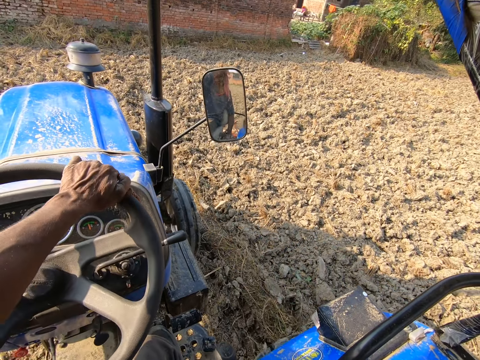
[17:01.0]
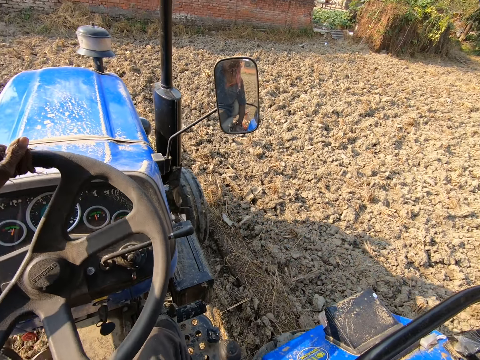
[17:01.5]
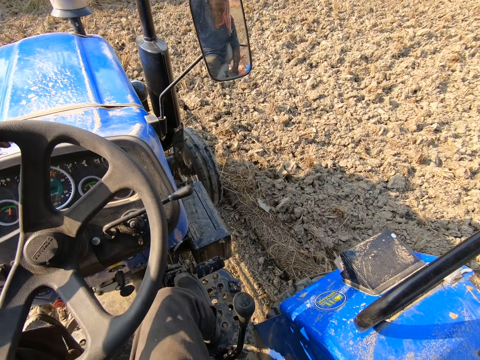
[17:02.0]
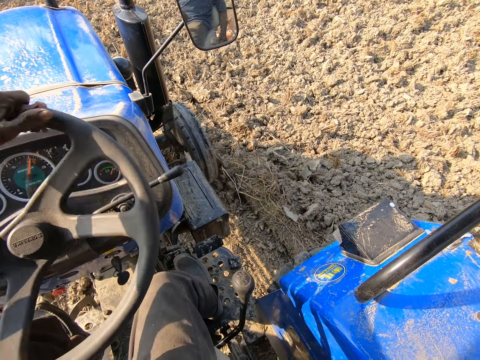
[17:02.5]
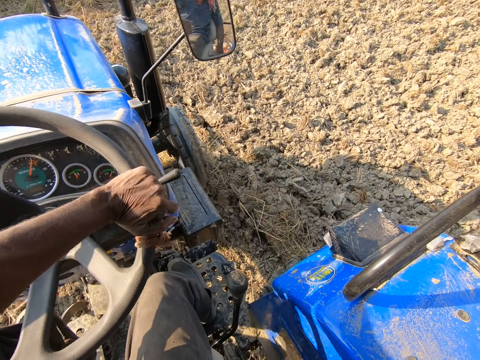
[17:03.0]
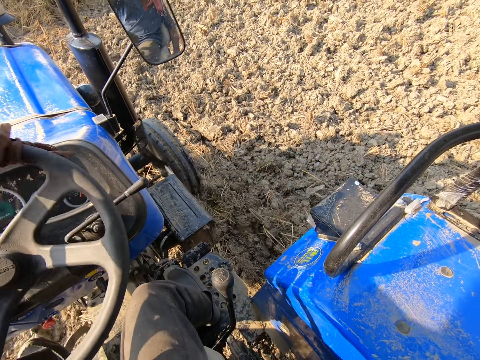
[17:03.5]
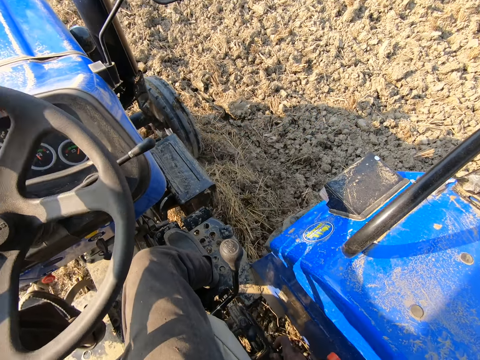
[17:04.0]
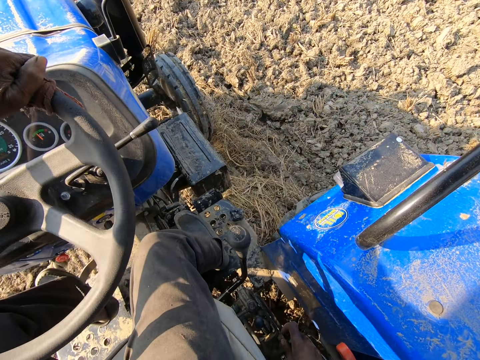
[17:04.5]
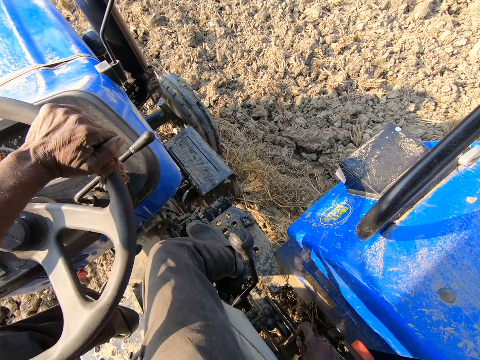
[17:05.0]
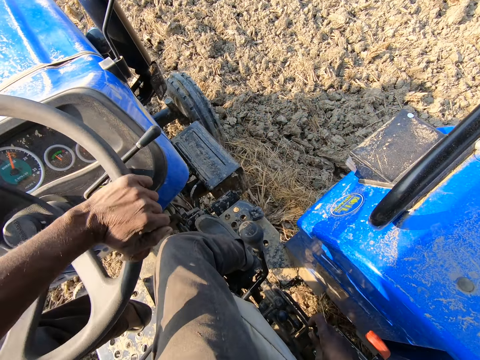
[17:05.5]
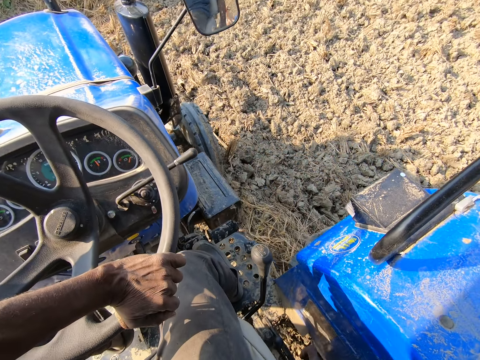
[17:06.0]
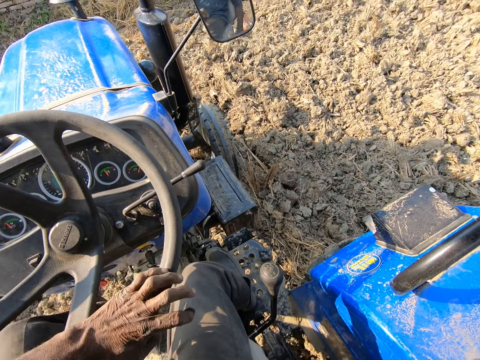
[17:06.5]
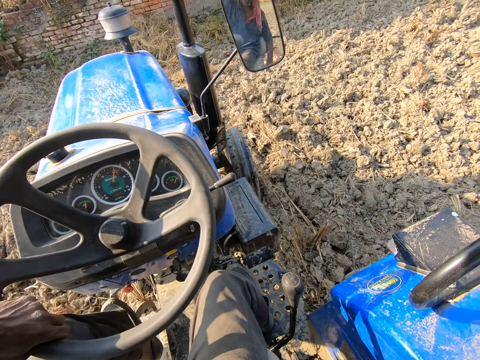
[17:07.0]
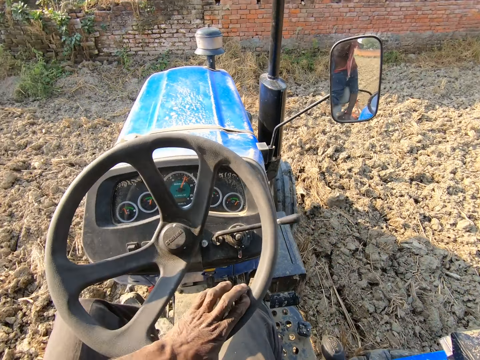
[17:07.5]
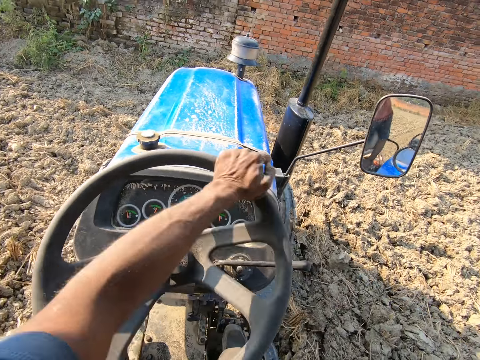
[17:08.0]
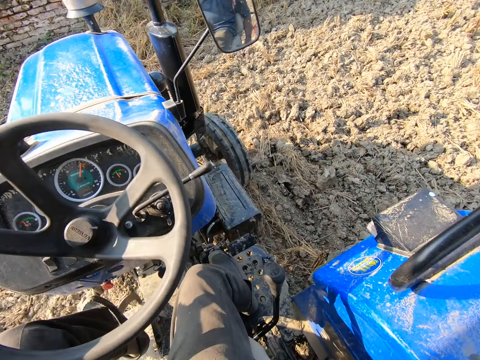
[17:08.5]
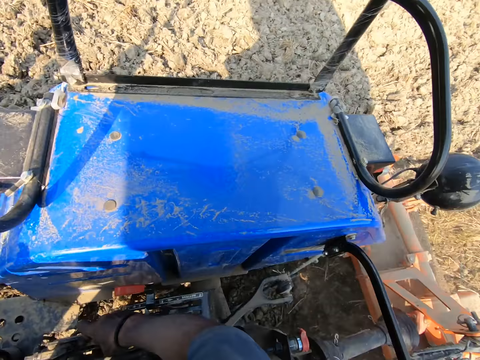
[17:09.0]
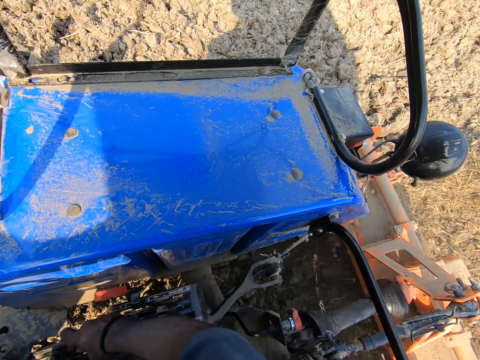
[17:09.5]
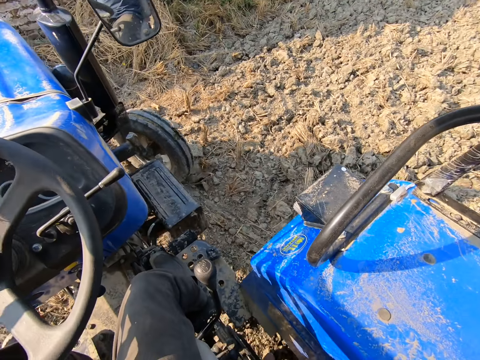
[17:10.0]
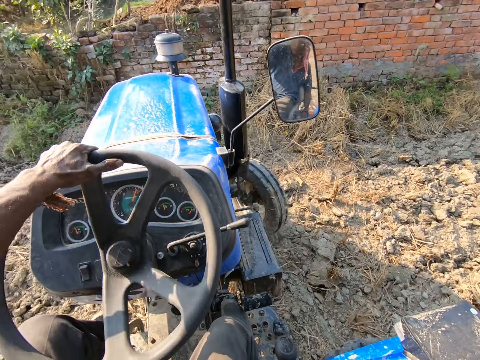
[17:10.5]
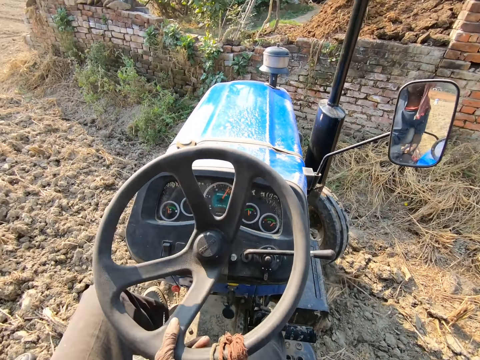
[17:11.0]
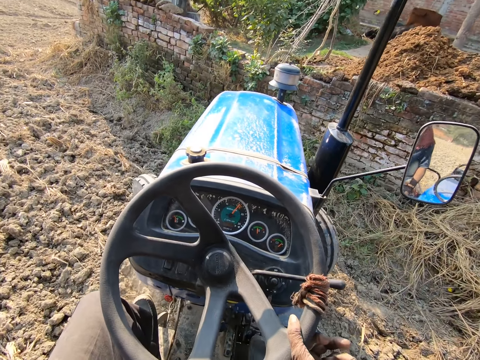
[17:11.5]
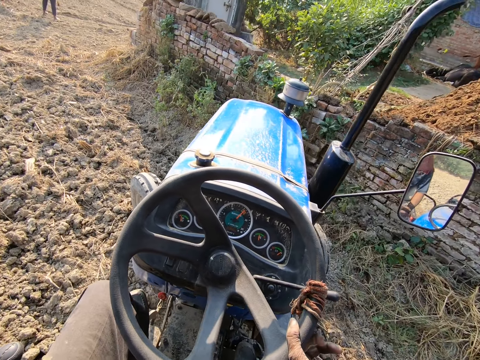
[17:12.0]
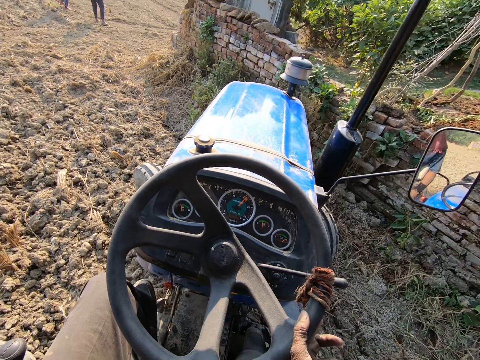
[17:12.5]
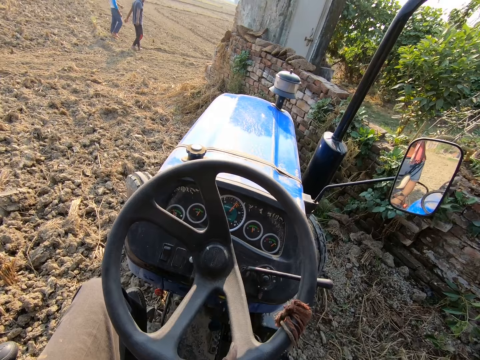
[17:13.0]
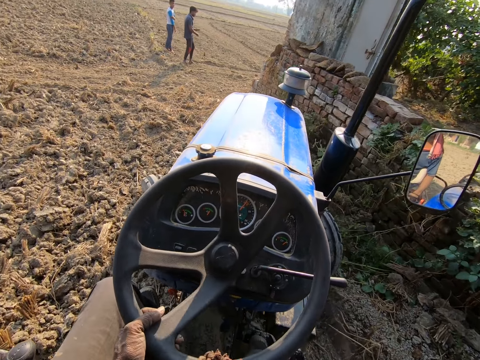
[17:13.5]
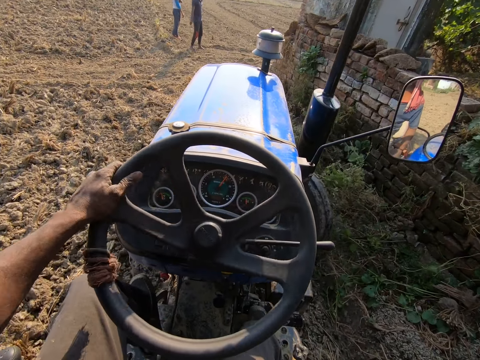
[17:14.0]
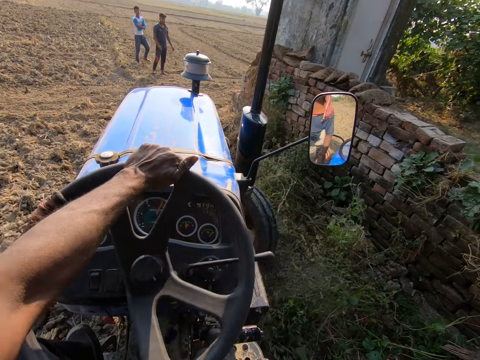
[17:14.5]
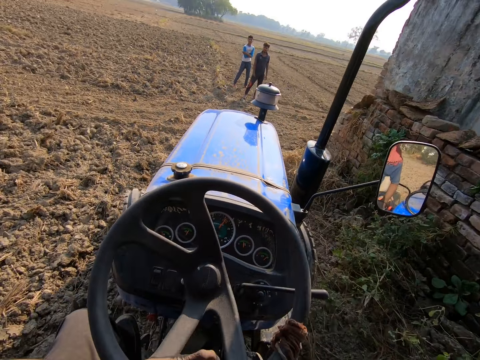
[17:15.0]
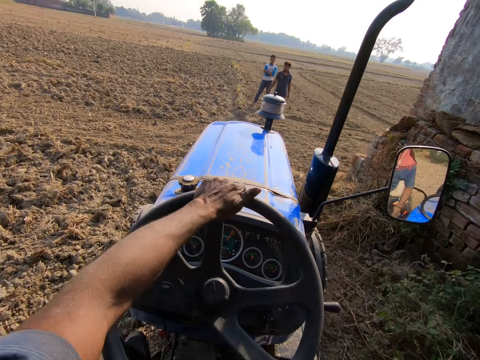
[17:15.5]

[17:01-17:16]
The camera wearer looks at the tractor. They negotiate a corner.

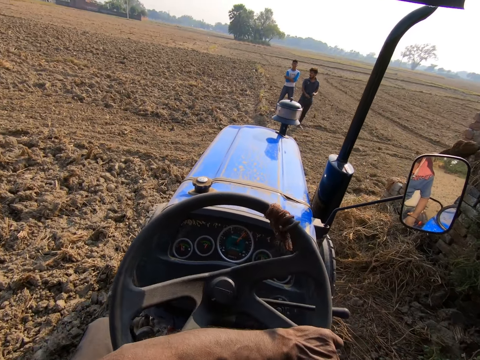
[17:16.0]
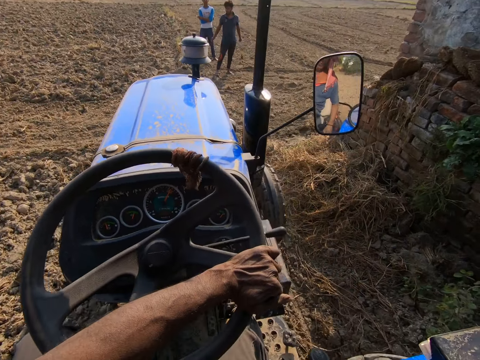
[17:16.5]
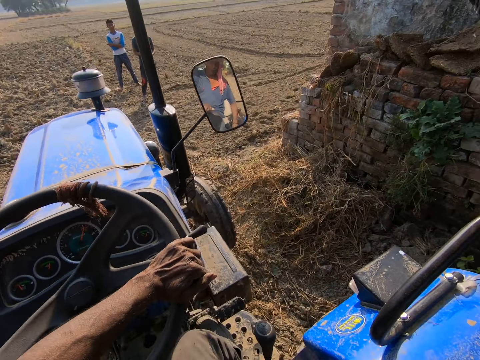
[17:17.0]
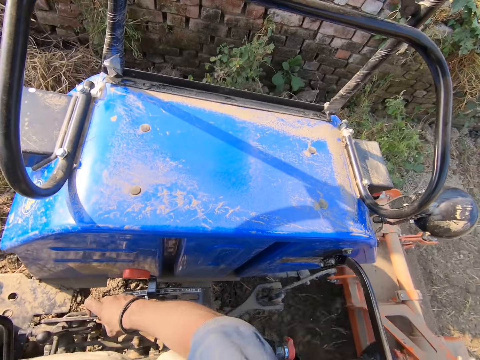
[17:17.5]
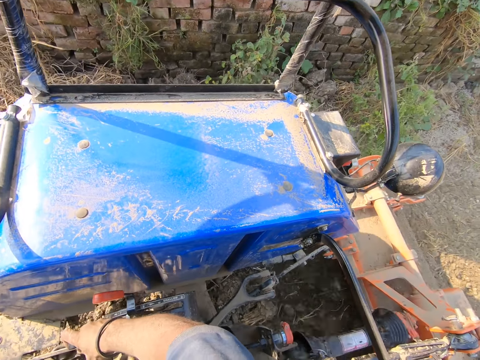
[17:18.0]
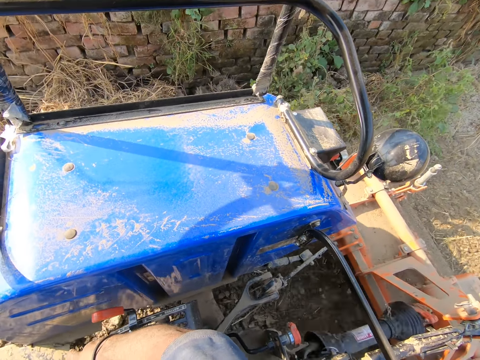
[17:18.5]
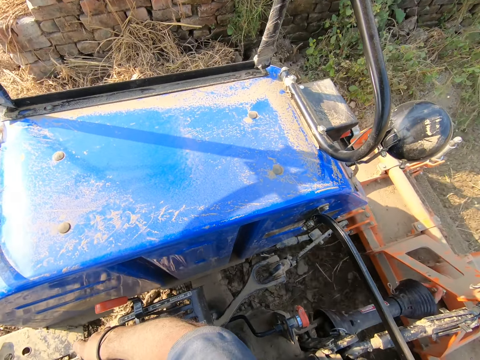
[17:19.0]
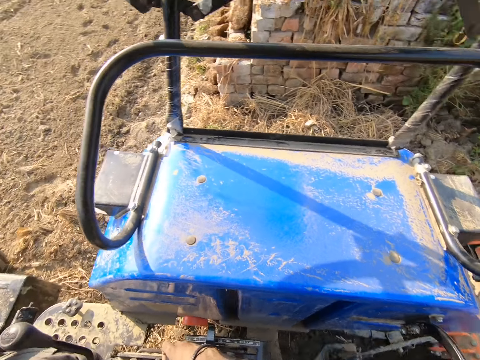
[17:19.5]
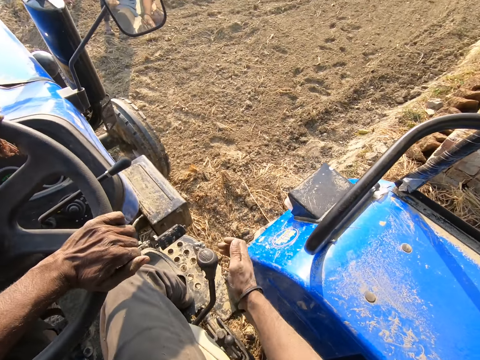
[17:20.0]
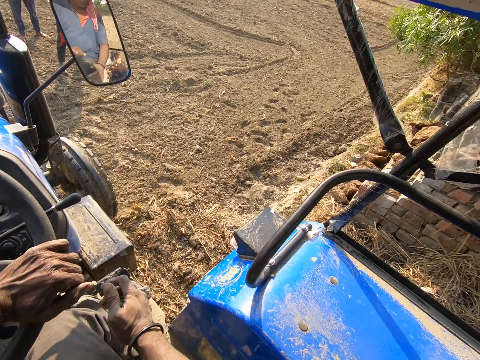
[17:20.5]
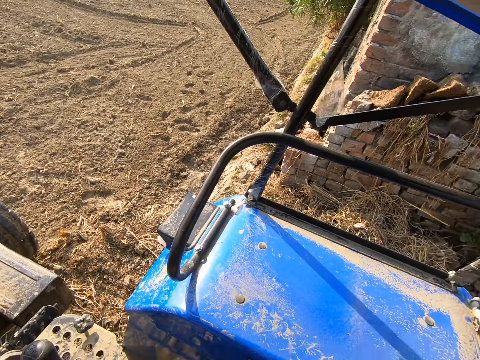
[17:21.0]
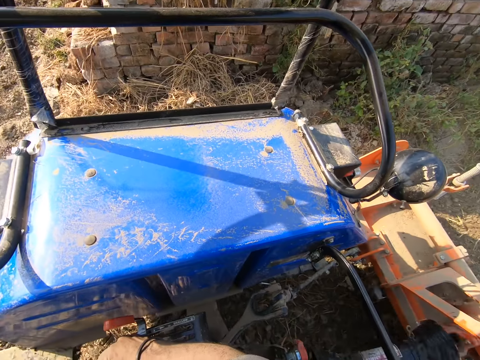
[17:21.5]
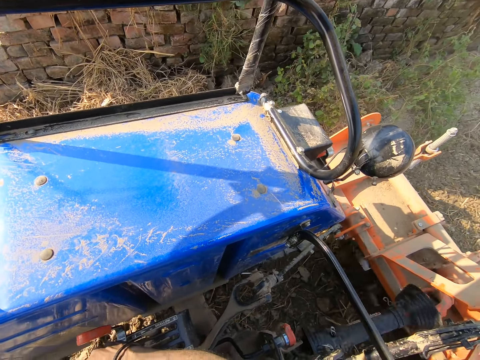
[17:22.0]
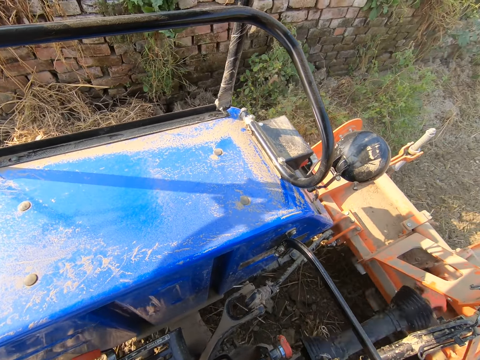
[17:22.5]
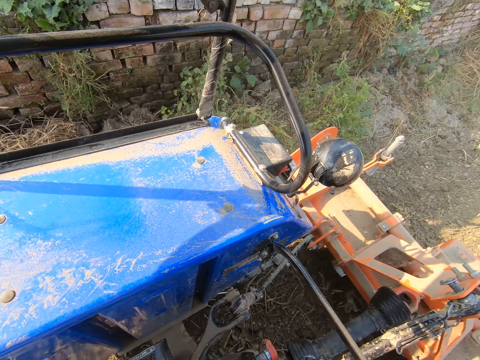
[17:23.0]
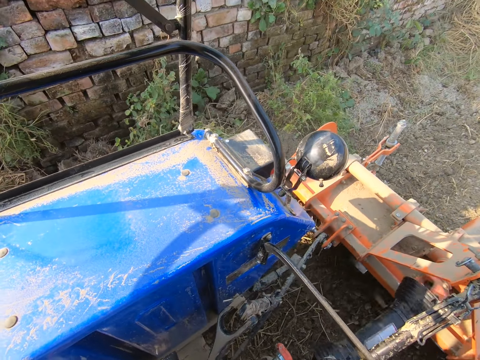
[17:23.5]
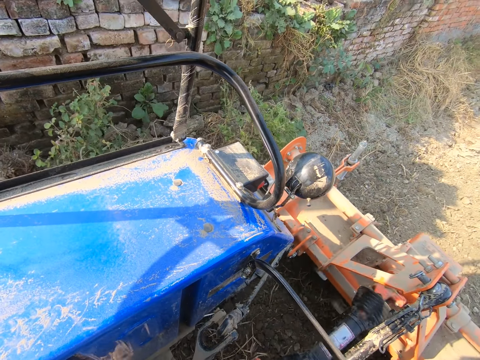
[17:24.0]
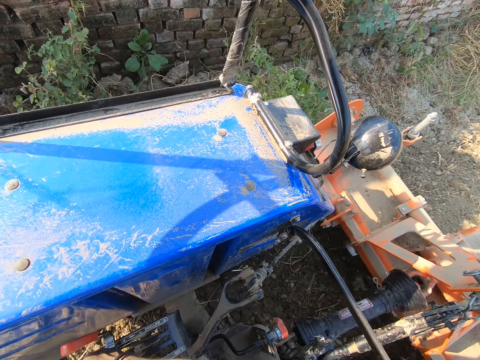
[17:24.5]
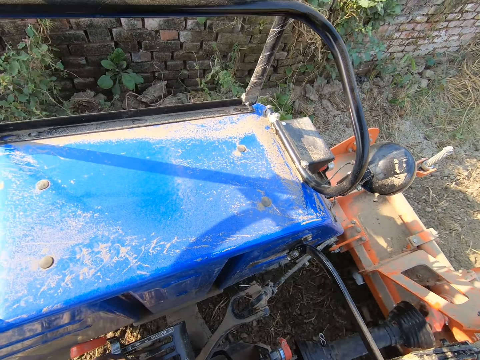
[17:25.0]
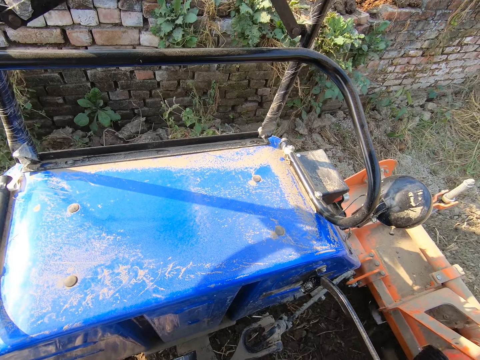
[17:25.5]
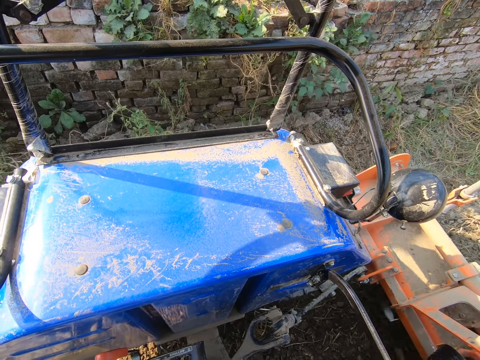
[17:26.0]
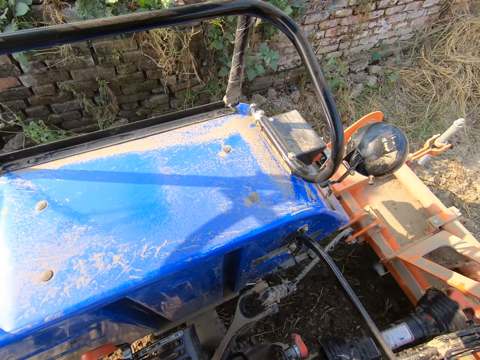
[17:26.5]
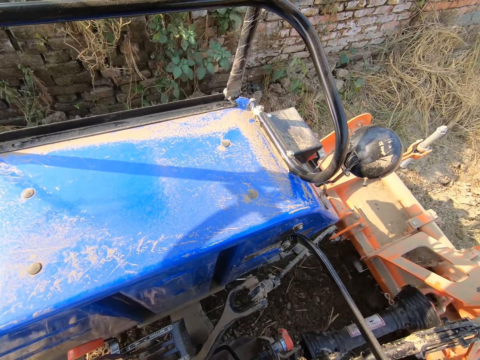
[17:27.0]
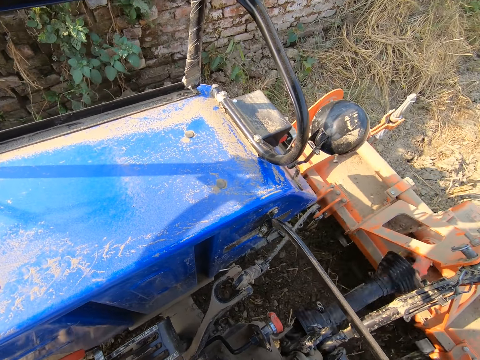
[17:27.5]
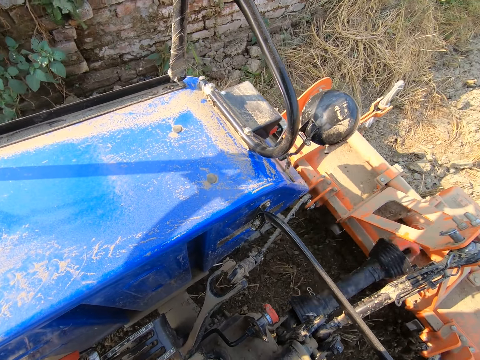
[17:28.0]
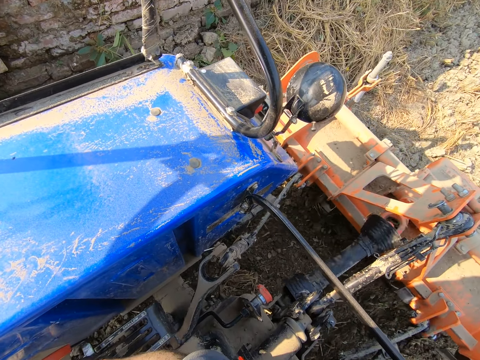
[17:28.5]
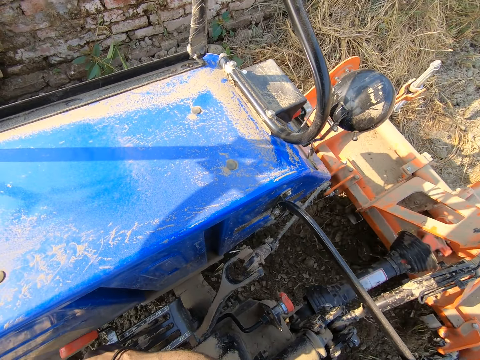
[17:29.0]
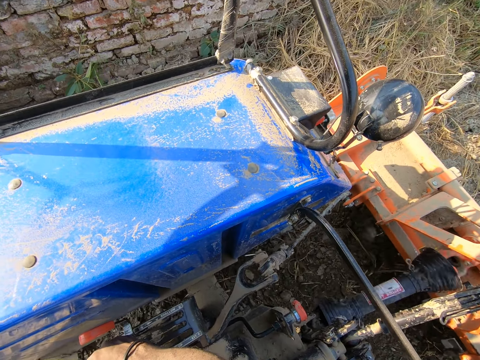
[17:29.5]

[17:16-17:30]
The camera wearer moves the gear of the tractor with his right hand. He reverses the tractor. He looks at the tractor.
